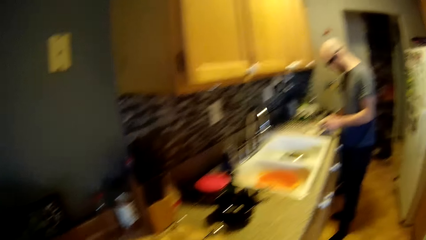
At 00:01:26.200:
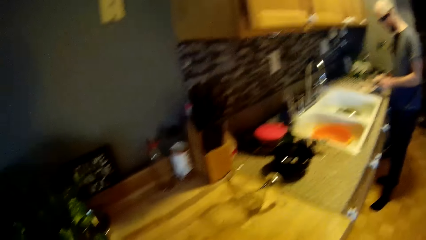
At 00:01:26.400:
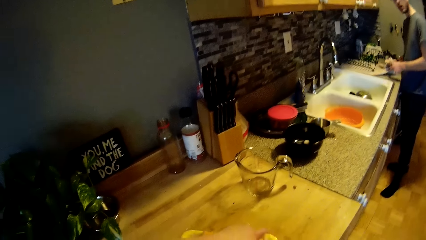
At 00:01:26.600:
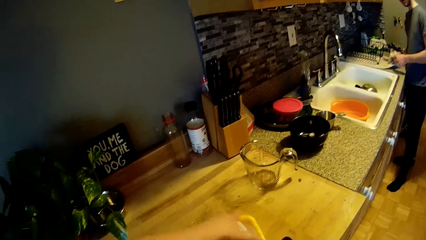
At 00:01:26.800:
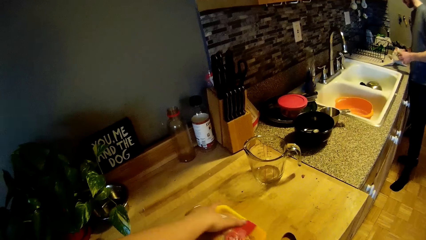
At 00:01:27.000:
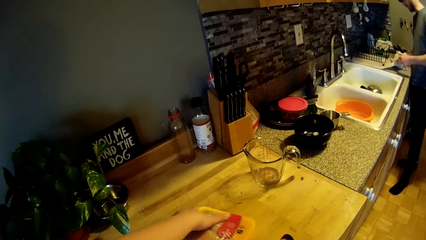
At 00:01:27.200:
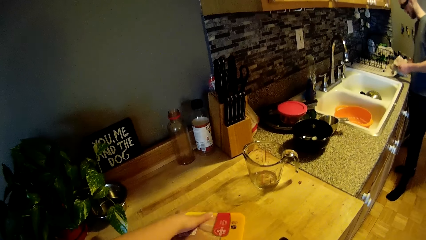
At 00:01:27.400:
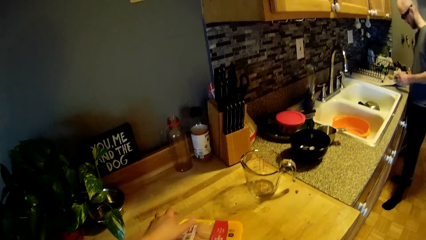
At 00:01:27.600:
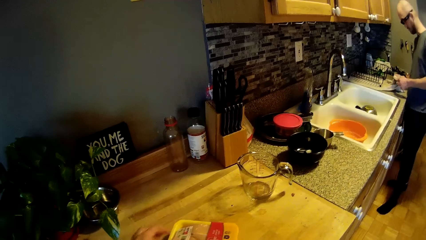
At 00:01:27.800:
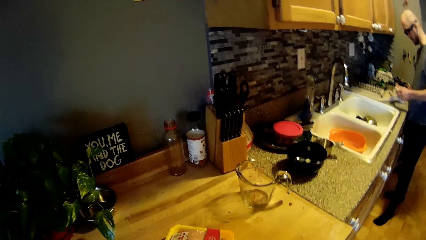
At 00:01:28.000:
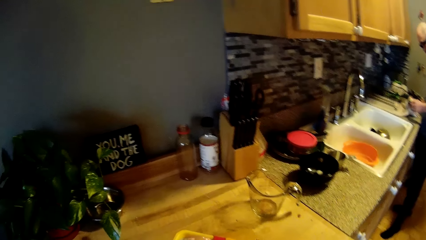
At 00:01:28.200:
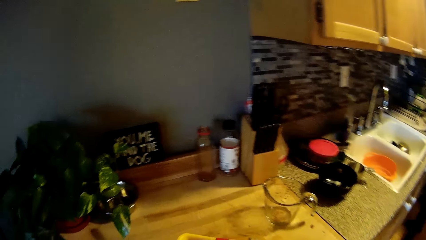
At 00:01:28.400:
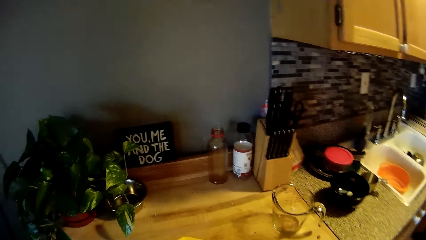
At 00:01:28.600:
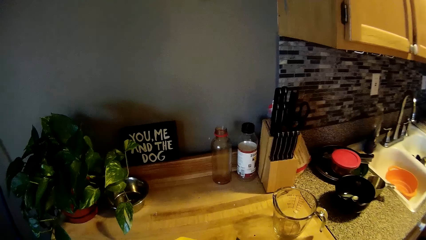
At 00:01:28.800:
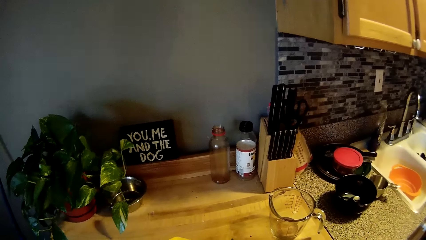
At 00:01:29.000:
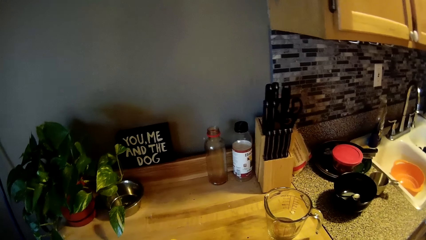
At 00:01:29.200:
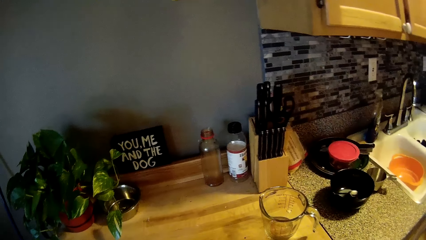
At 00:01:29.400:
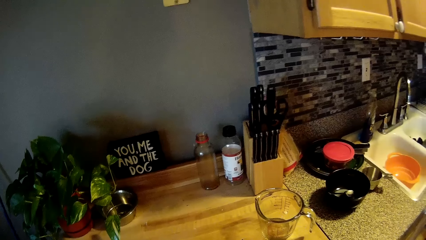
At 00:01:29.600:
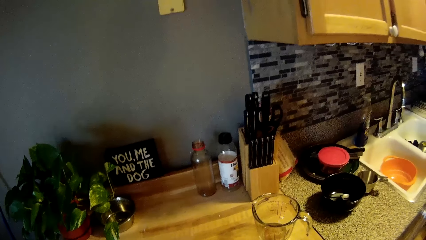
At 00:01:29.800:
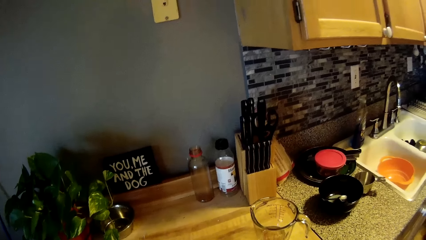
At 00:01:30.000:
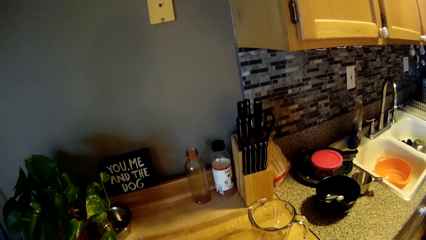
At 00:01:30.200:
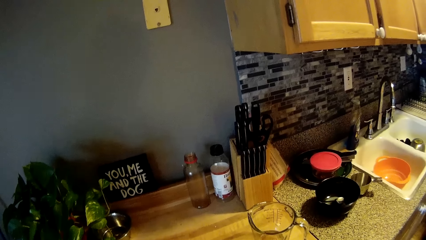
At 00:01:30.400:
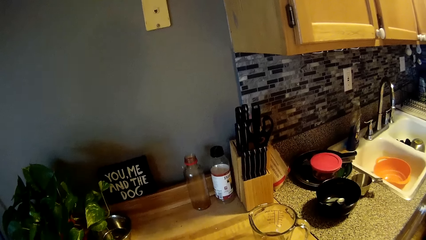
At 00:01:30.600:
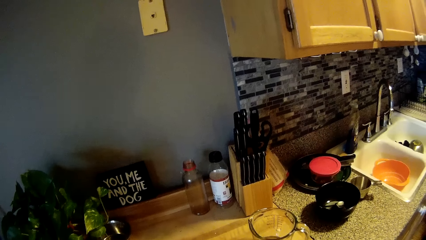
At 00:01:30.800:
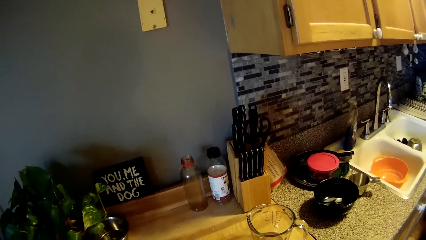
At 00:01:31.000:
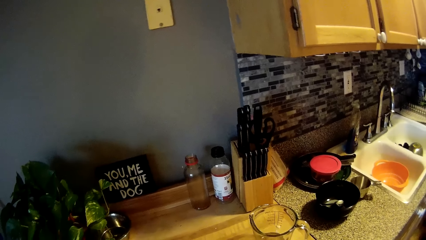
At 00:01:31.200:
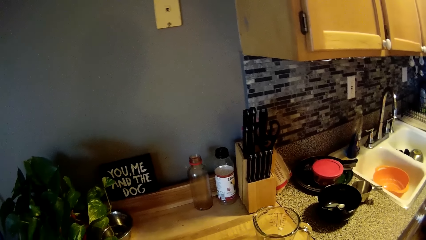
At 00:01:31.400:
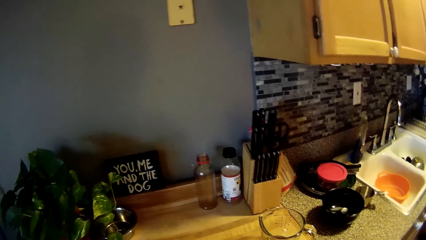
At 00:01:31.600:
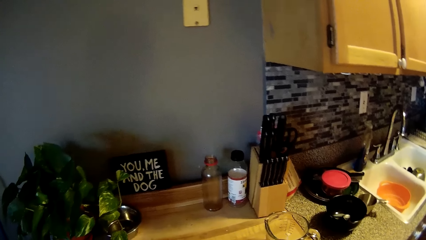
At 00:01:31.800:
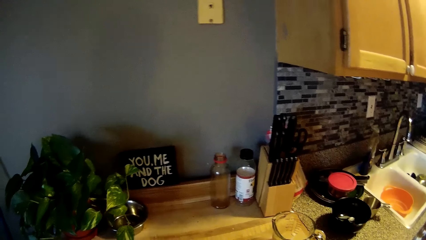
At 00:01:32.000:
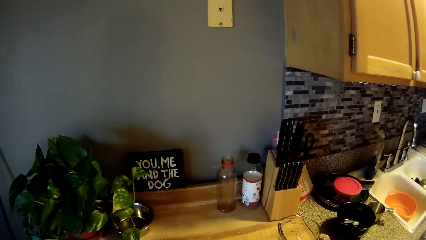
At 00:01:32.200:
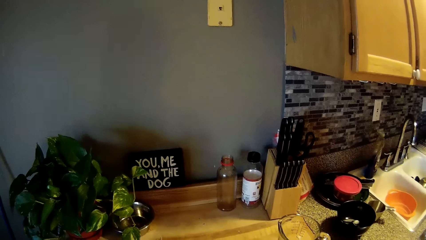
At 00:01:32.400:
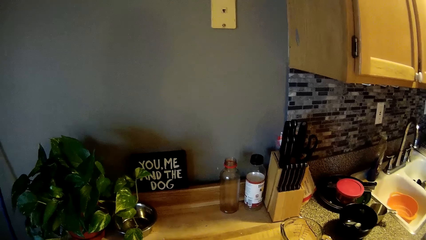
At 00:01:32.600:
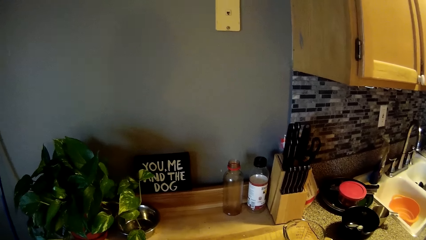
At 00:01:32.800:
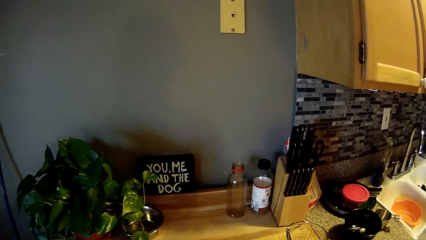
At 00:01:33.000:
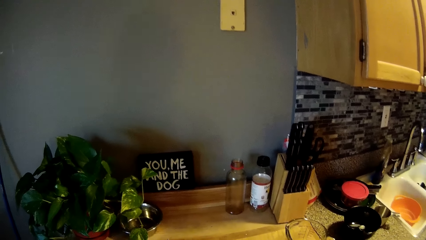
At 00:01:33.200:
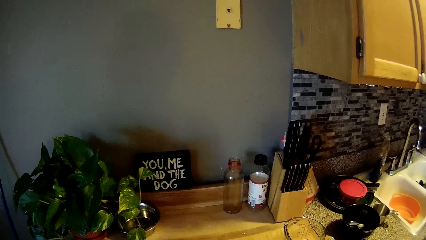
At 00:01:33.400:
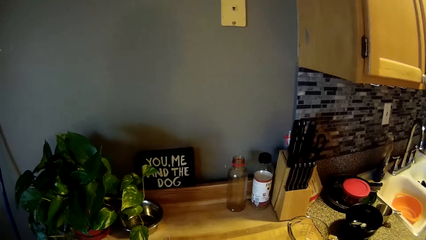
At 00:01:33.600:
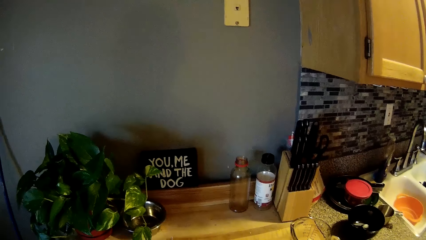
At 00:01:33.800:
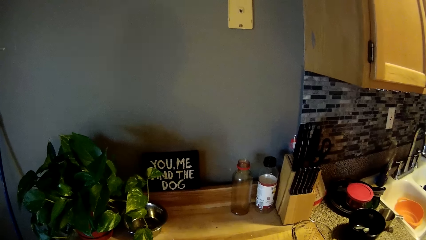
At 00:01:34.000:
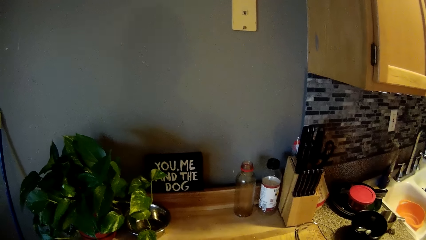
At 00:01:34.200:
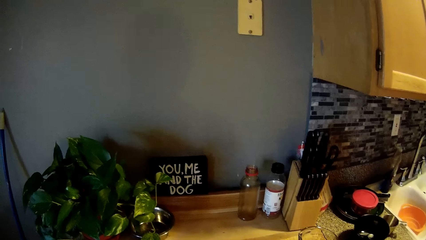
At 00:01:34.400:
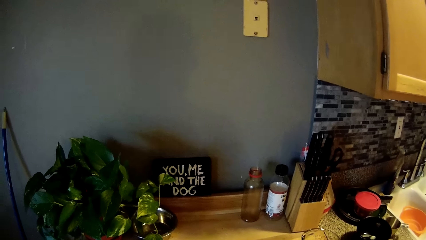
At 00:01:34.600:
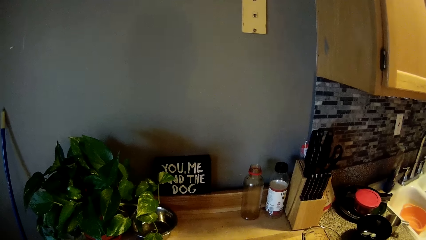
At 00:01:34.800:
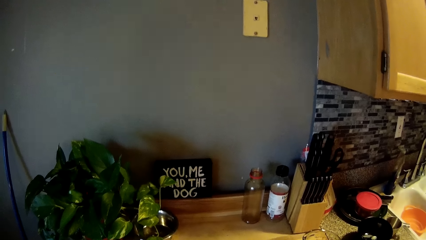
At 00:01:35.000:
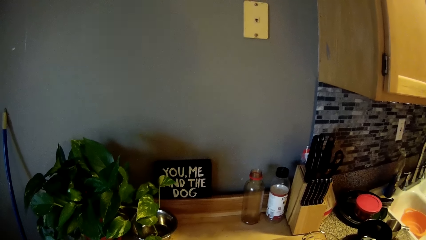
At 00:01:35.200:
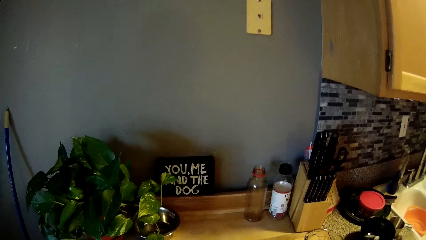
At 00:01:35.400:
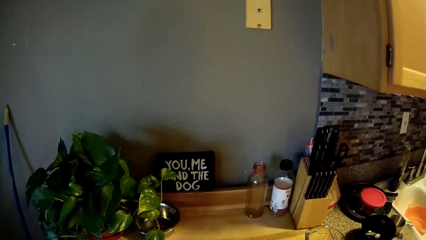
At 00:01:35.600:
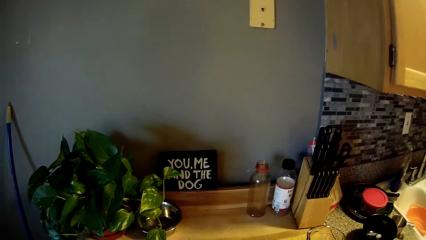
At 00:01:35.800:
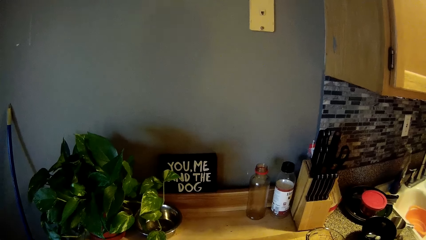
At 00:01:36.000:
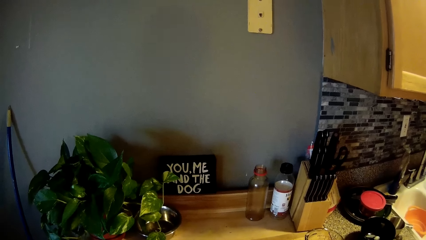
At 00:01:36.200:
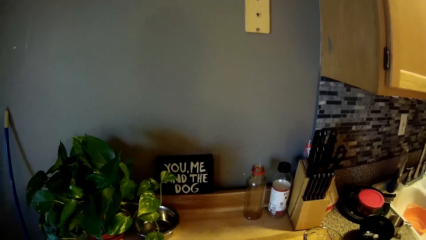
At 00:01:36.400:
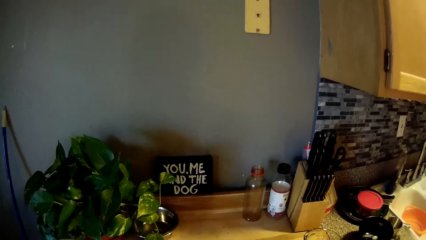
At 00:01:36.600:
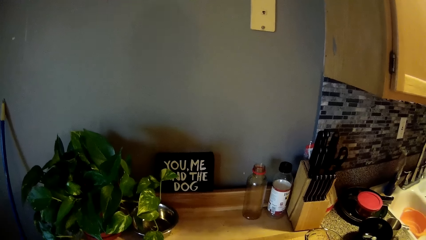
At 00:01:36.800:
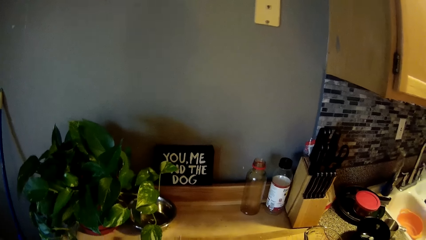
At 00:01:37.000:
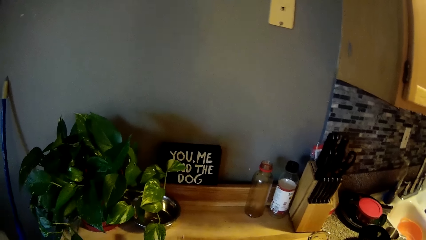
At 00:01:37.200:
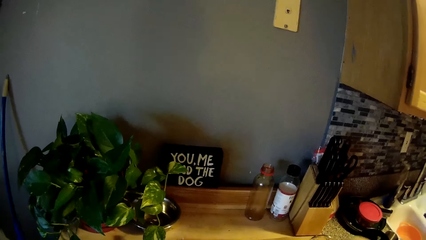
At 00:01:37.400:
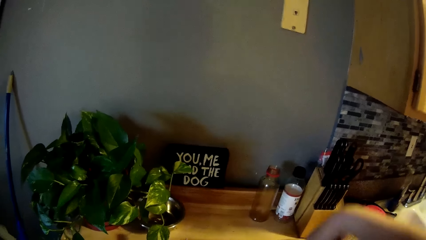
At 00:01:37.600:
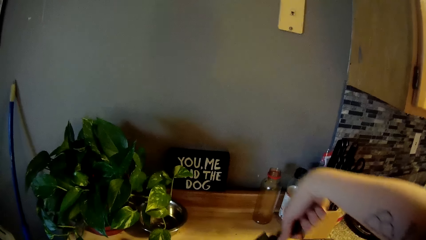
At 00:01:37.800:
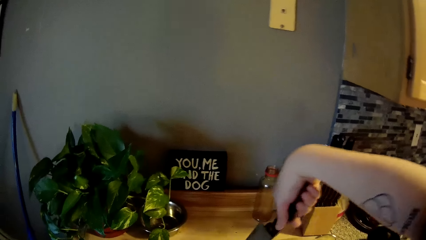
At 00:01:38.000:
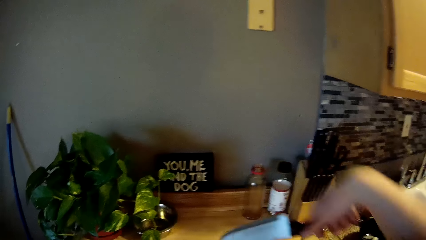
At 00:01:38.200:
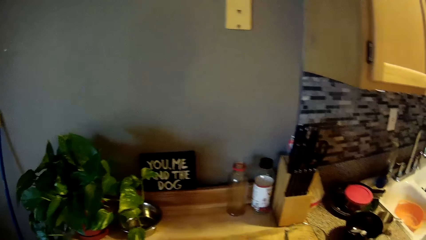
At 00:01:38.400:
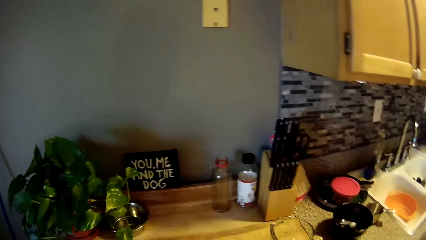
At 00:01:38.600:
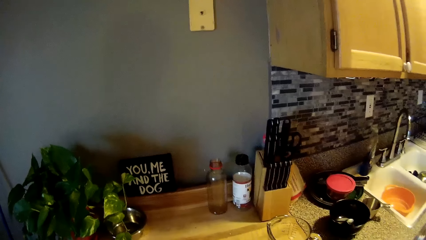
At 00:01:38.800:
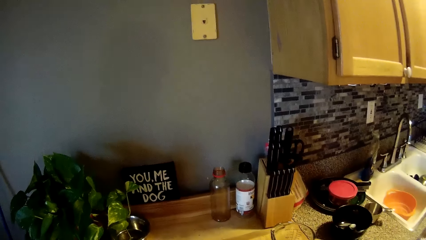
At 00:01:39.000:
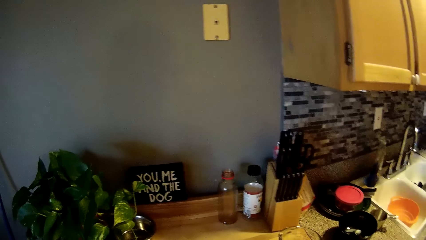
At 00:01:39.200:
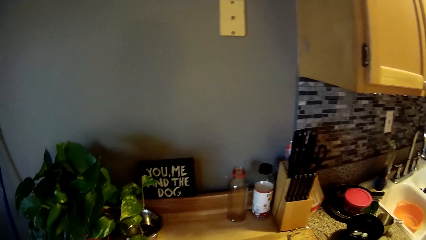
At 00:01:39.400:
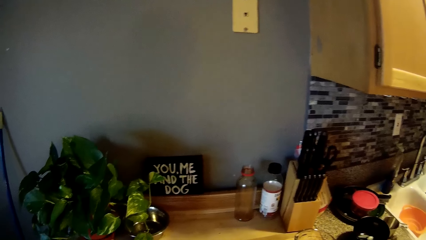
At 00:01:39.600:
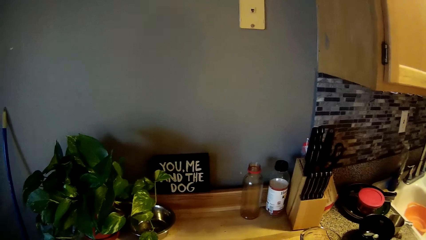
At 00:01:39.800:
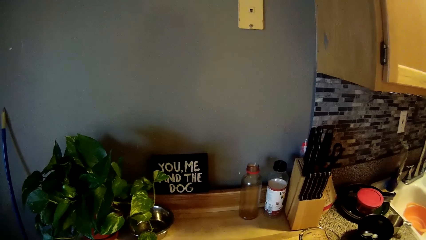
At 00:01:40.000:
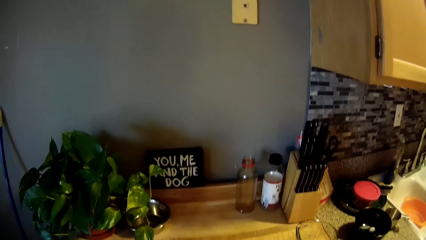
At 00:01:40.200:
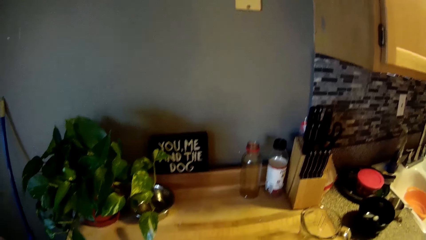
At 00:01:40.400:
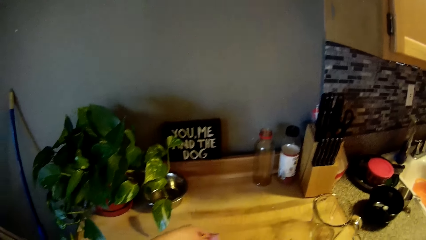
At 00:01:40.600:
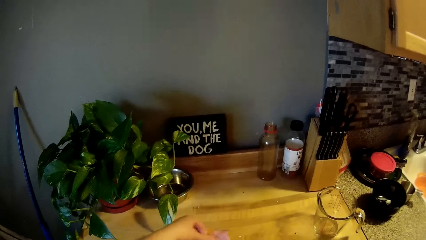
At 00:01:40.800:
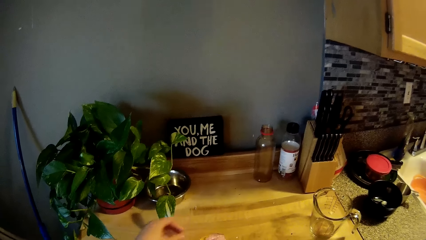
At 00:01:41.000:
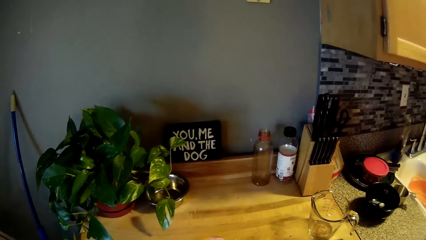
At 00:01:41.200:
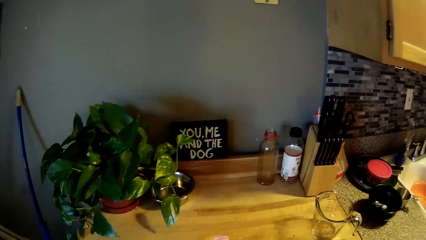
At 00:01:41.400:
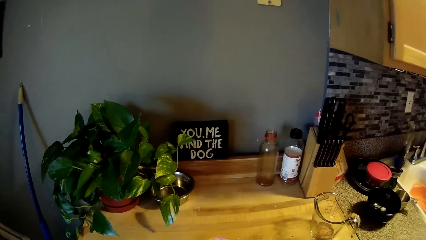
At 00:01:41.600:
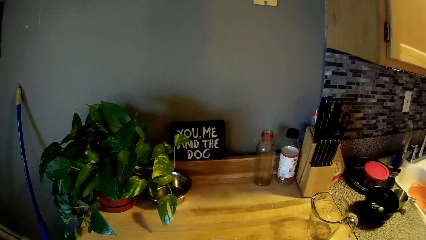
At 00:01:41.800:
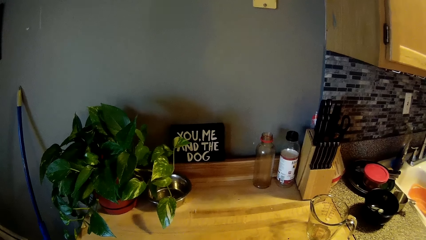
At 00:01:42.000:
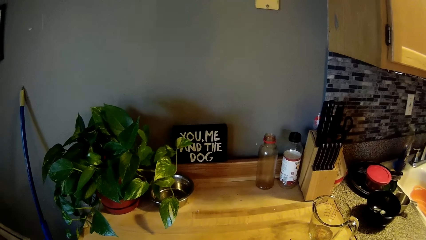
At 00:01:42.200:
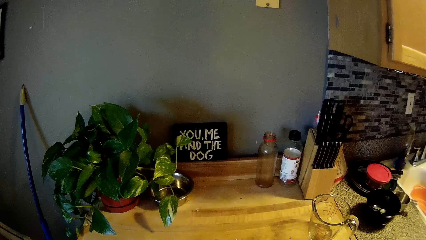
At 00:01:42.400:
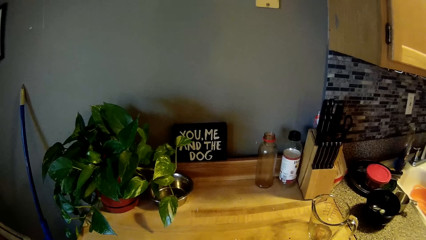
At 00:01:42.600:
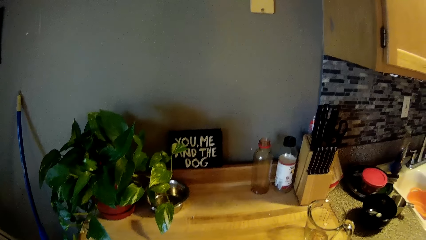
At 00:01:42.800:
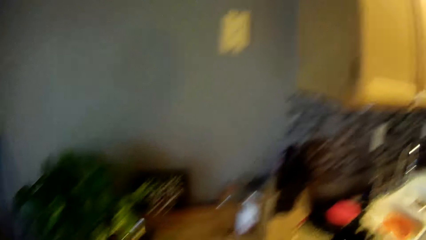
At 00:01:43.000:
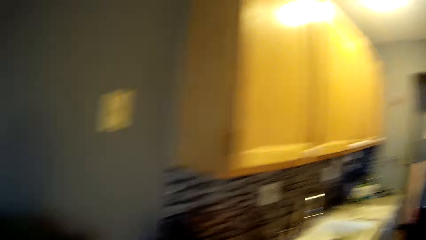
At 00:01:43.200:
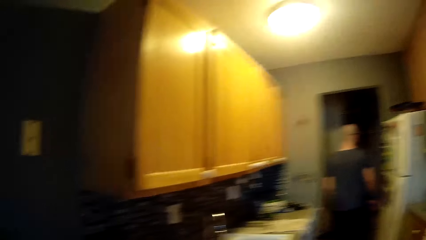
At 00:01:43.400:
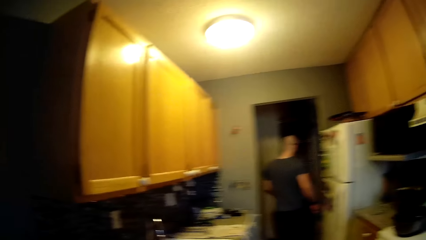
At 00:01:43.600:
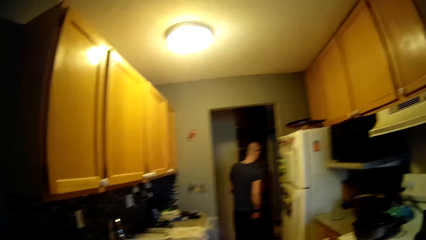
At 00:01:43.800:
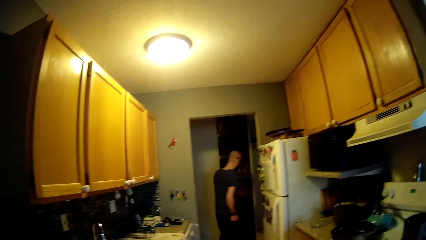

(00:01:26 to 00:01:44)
The camera wearer looks at a man. She holds a plastic plate on the countertop with her left hand. She moves a pack of meat on the sink table. She looks around the sink table. She holds a knife with her right hand. She lifts the knife. She looks at the man.
